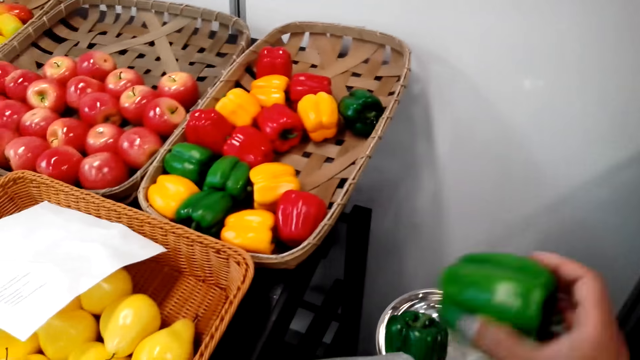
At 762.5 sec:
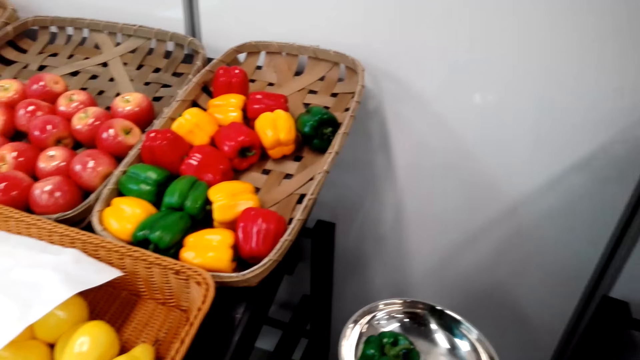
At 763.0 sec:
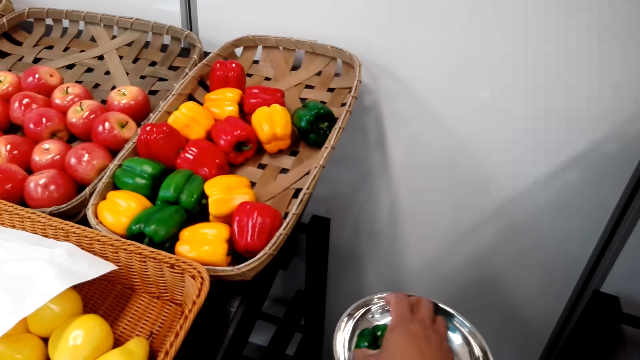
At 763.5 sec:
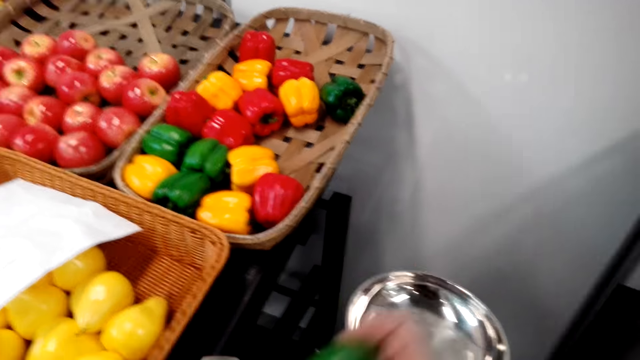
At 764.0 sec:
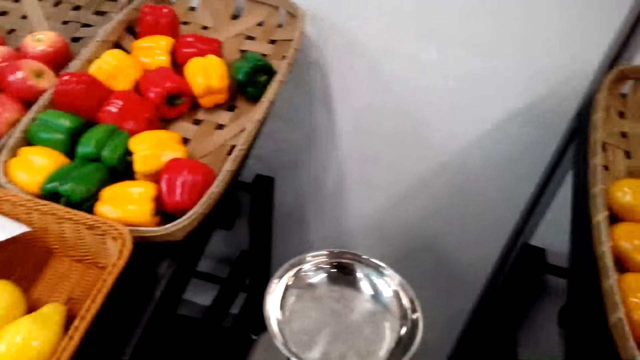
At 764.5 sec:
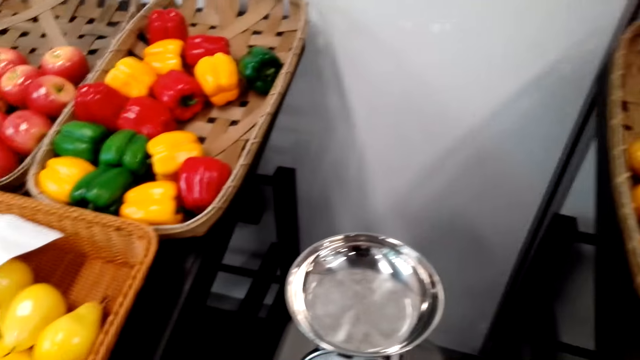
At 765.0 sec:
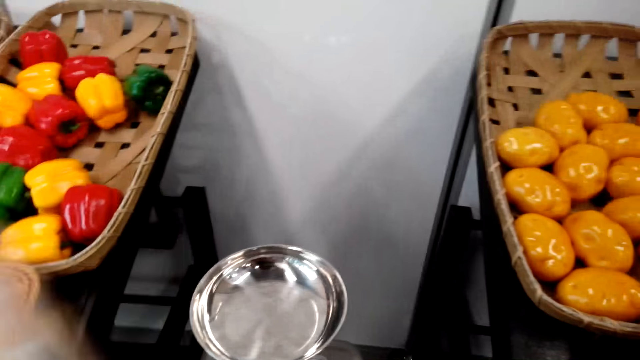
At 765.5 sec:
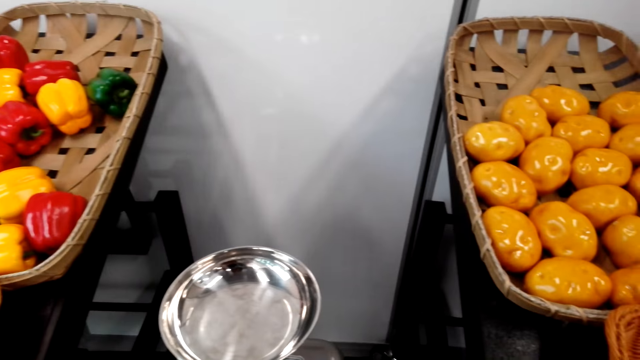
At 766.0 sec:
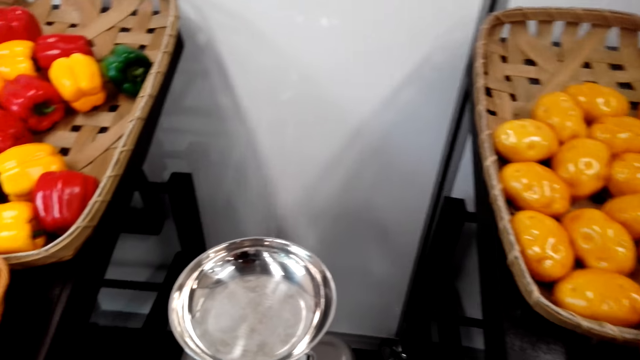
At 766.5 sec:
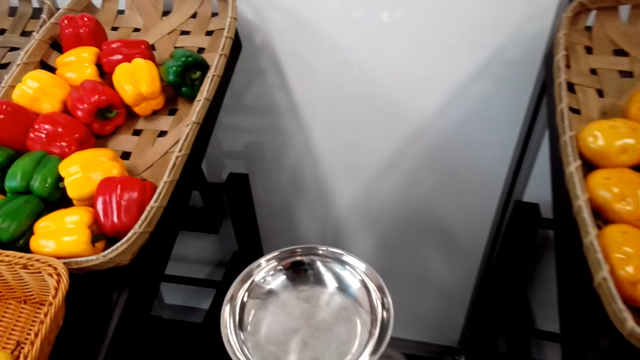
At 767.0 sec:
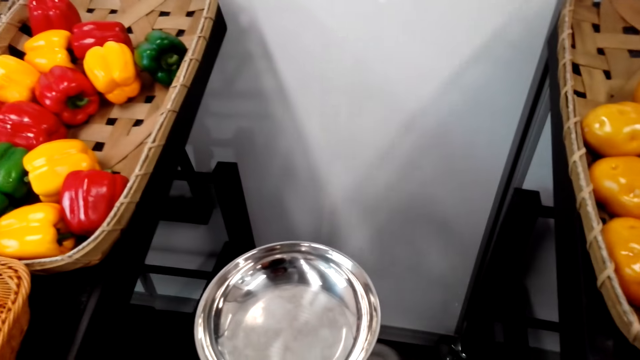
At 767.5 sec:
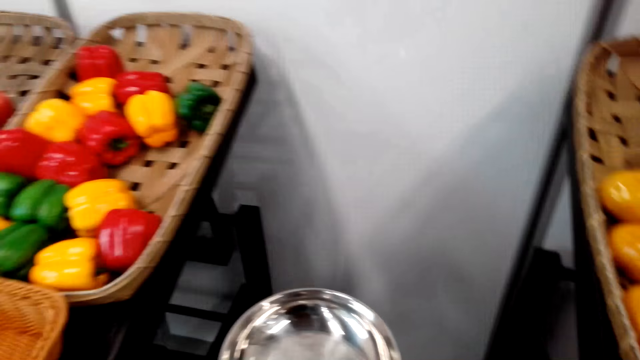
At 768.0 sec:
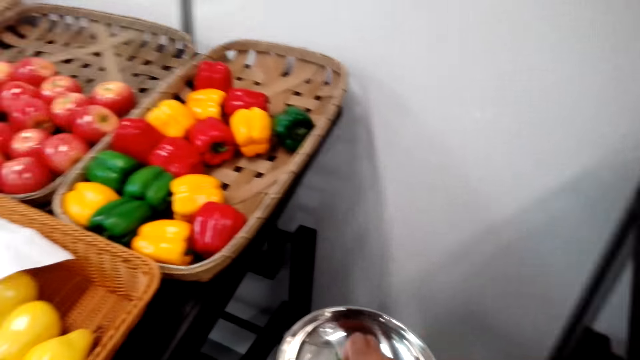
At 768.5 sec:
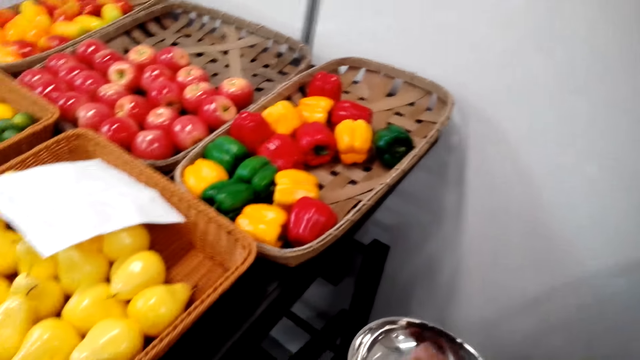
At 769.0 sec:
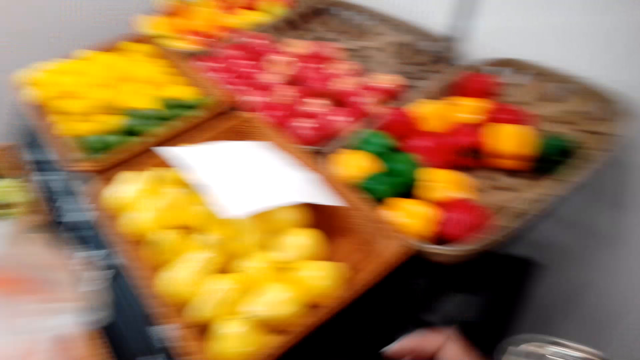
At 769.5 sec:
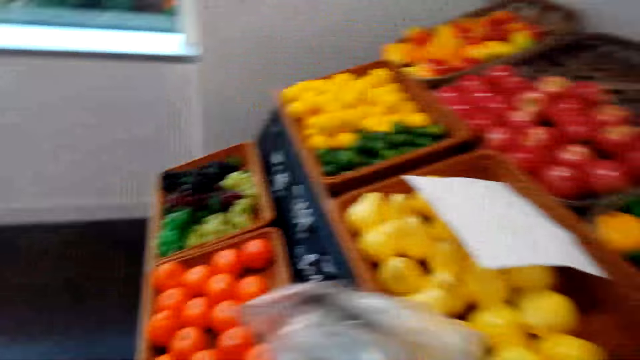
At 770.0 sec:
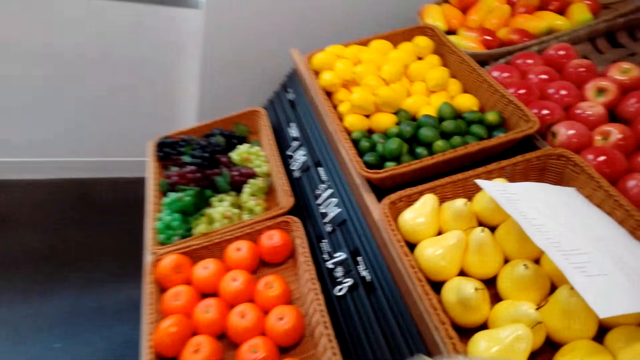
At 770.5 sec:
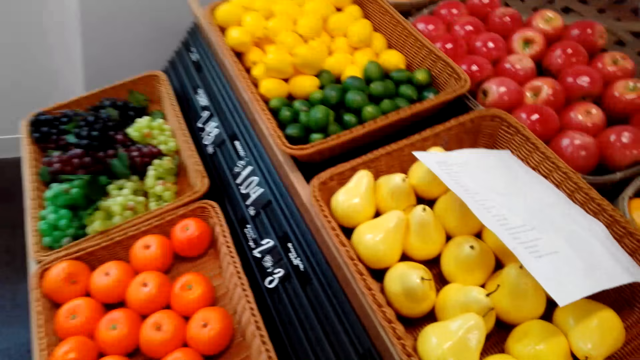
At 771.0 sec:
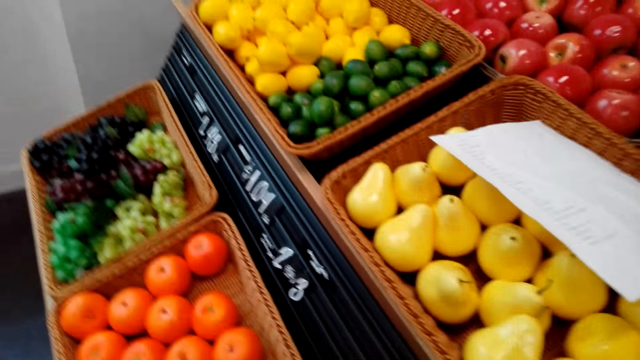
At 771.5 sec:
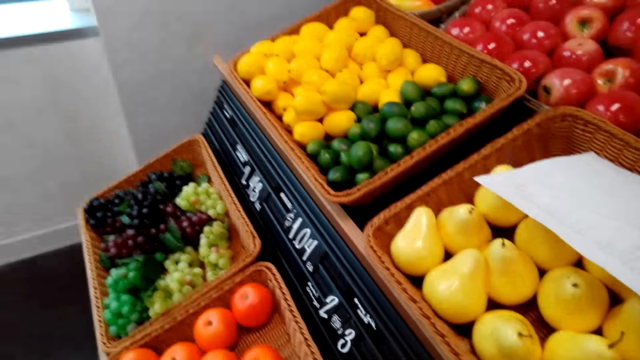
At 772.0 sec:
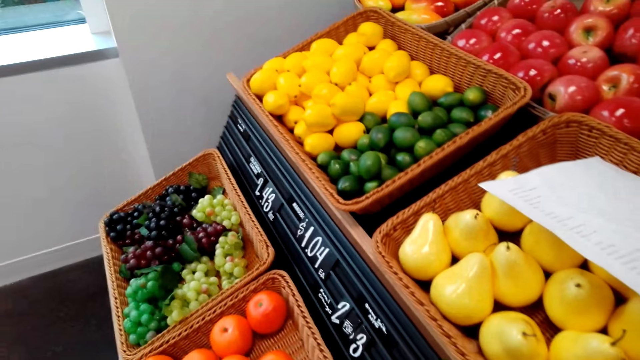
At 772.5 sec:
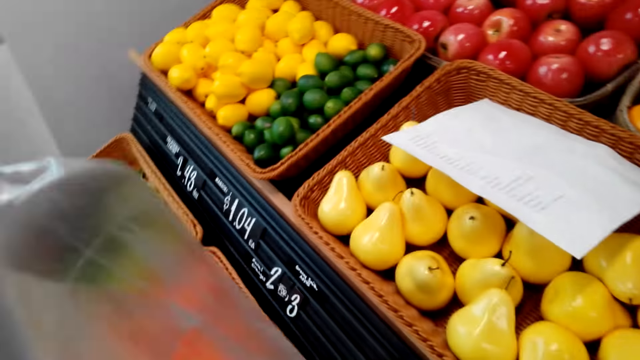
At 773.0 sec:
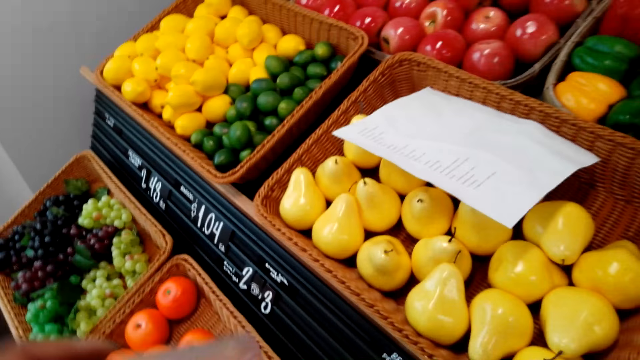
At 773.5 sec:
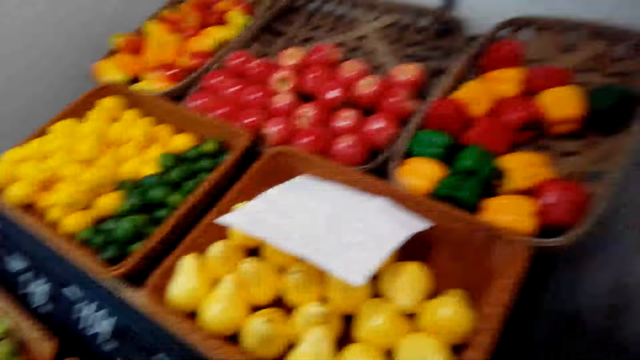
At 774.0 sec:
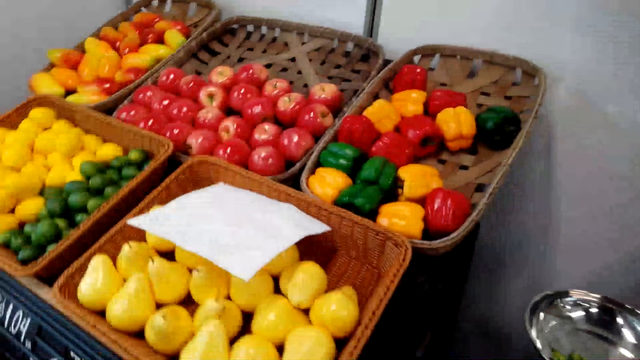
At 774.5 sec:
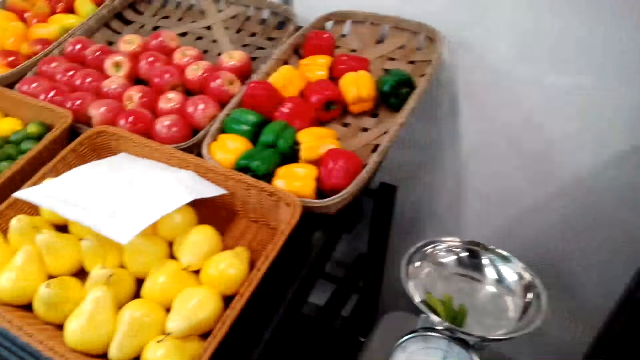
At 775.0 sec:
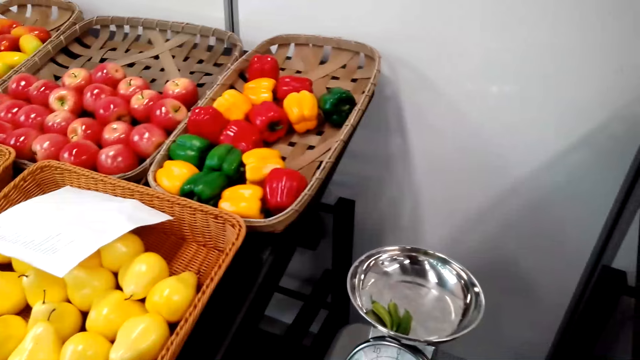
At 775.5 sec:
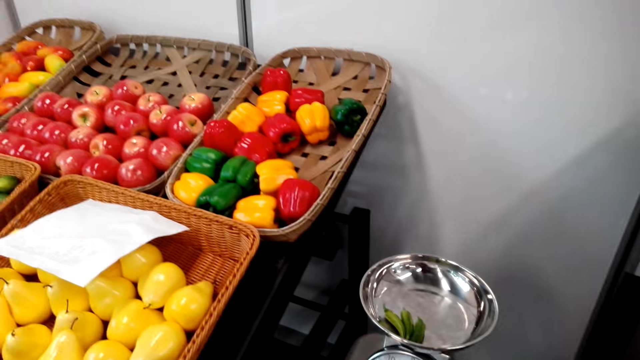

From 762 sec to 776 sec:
The camera wearer puts the capsicums in the packaging bag. They pick a hot pepper from the weighing scale, and pick another hot pepper from the weighing scale. They look around. They pick some chilies. They walk around and look around.

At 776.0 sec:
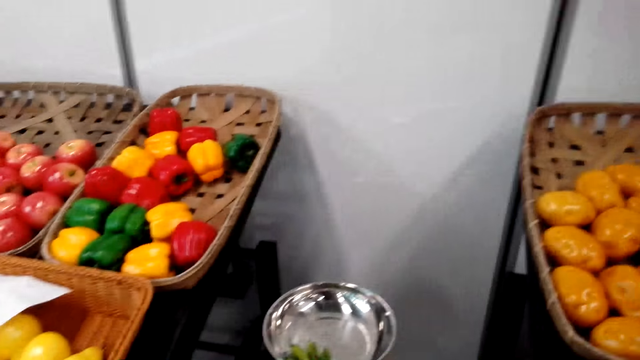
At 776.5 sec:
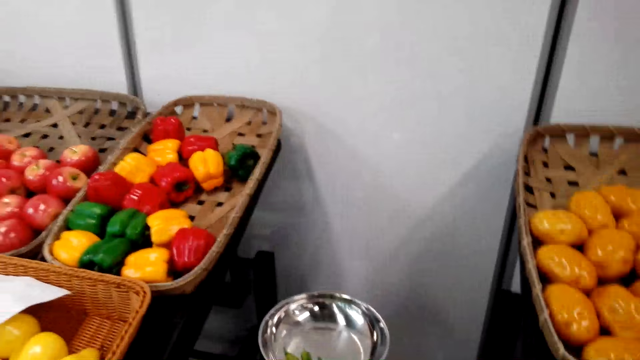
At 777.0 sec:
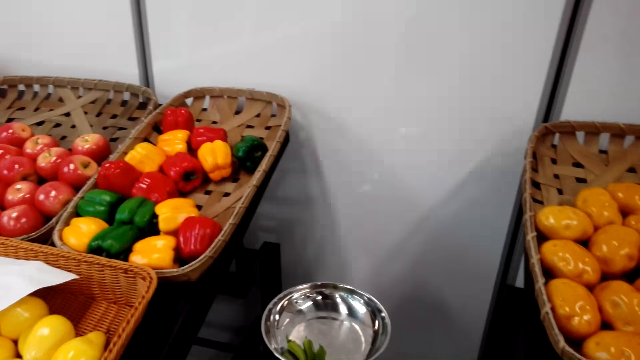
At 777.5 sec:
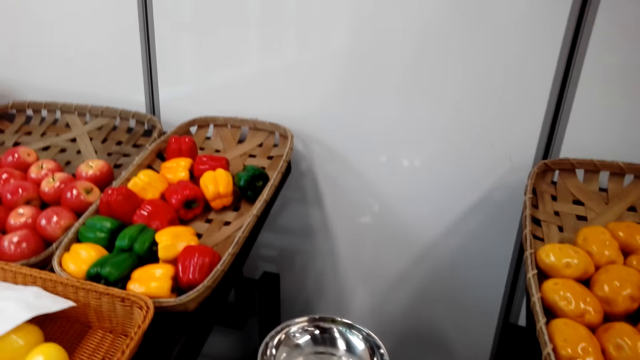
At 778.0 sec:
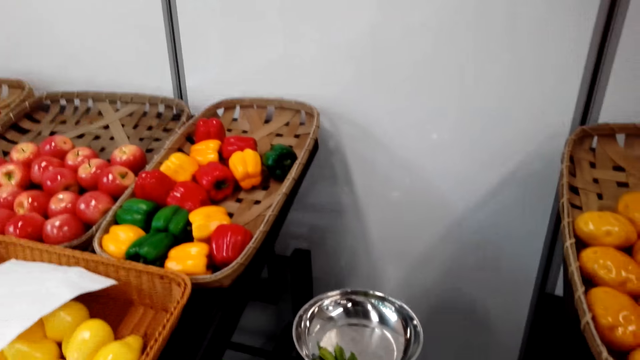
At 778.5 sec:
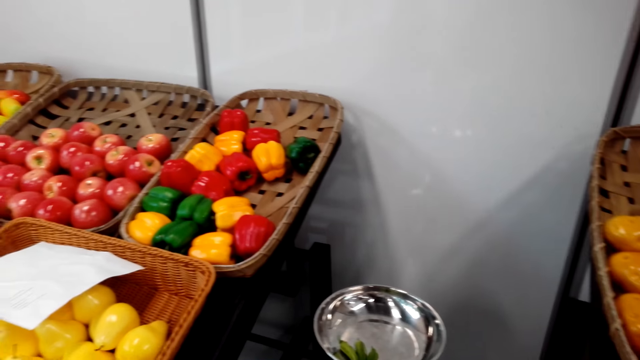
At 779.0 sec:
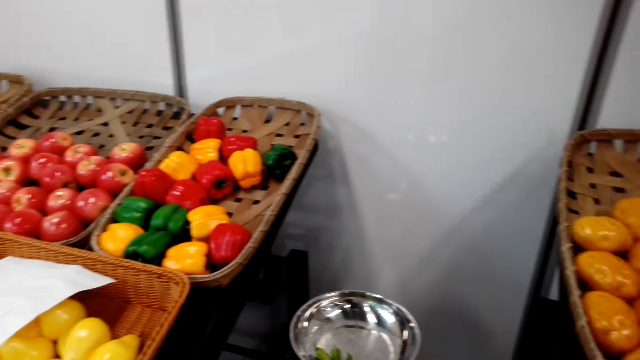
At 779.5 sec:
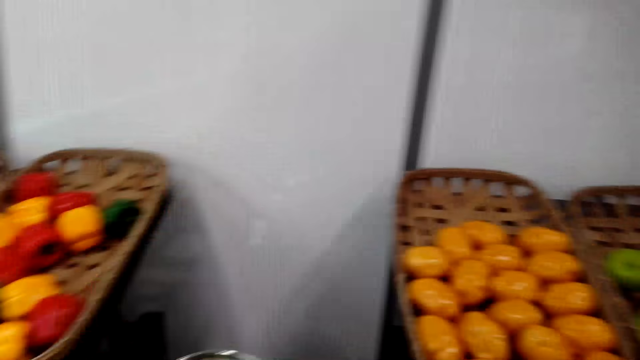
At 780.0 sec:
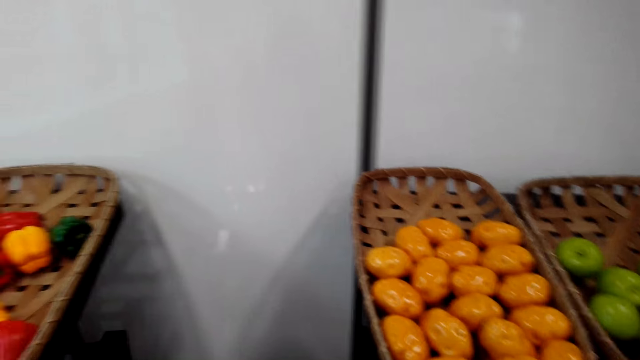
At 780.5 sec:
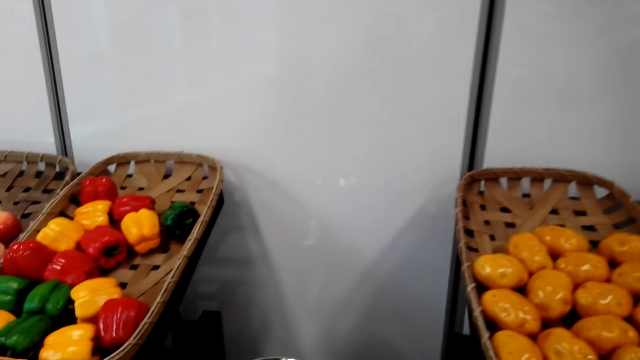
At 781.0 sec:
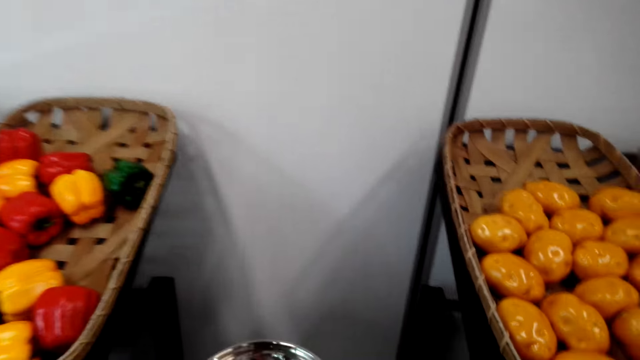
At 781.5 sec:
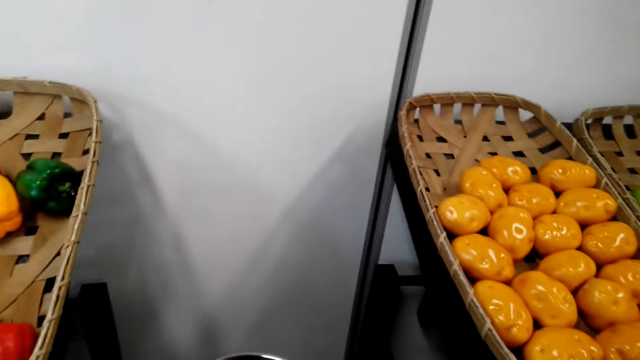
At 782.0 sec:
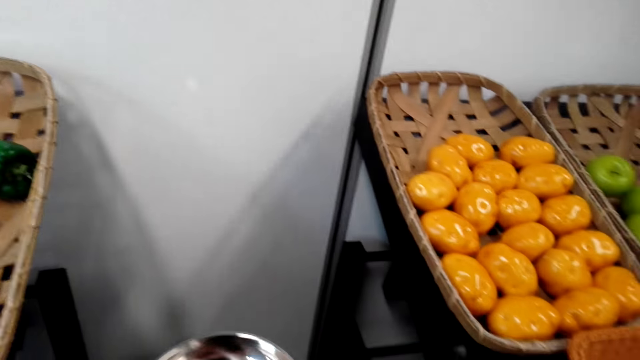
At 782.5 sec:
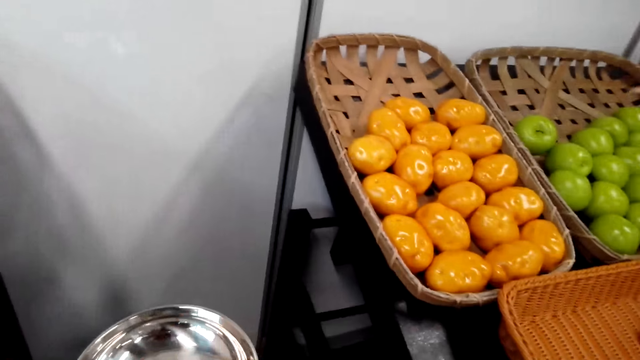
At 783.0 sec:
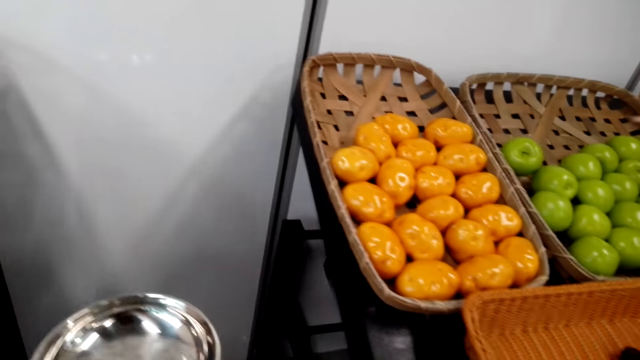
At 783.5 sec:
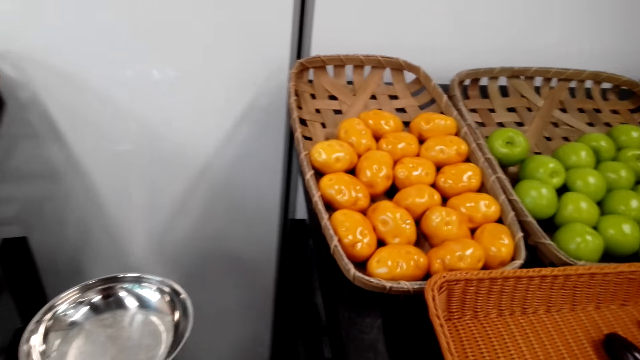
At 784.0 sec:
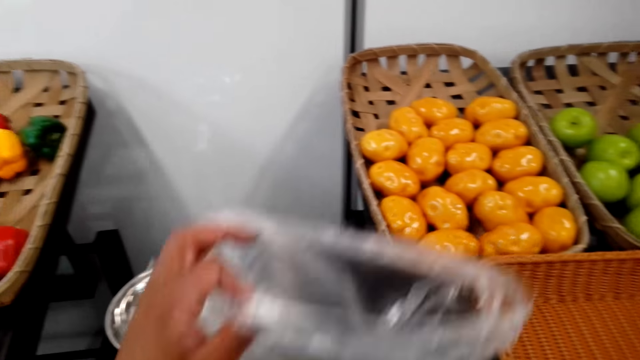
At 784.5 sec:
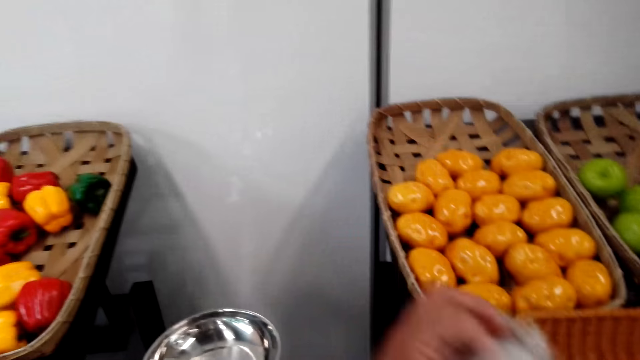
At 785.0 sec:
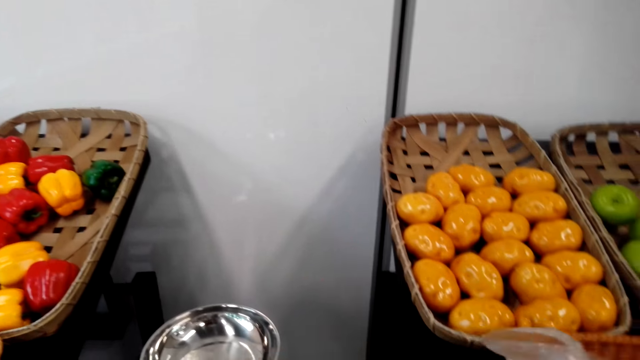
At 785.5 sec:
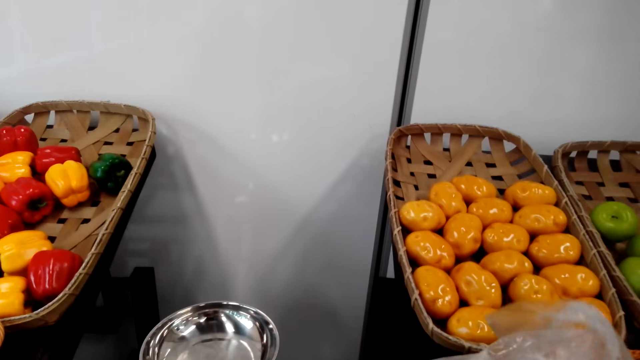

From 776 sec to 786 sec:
The camera wearer puts some chilies in the packaging bag. They pick the chili pepper. They tie the packaging bag. They hold the nylon paper.
